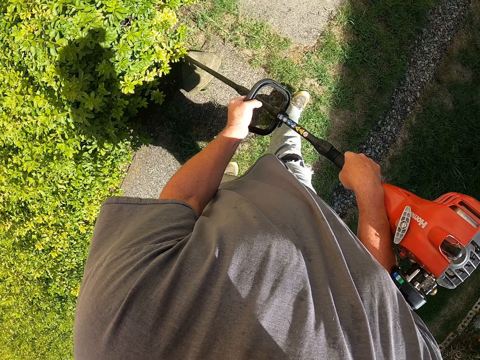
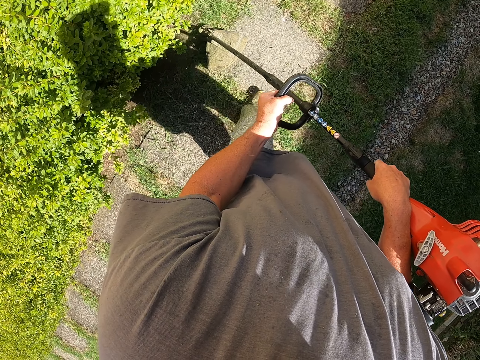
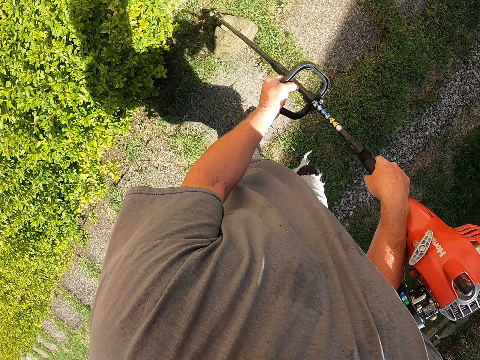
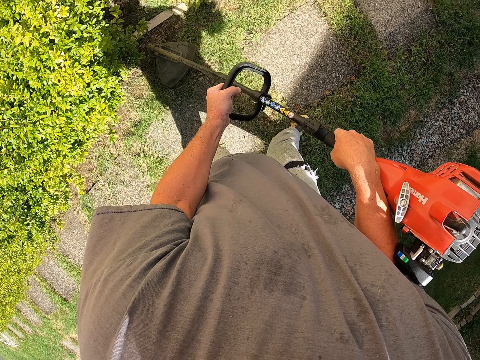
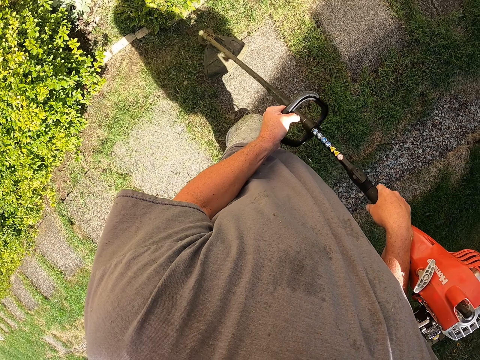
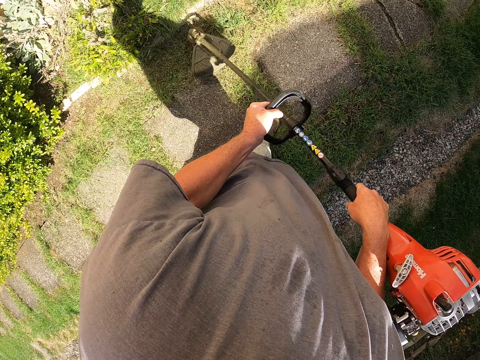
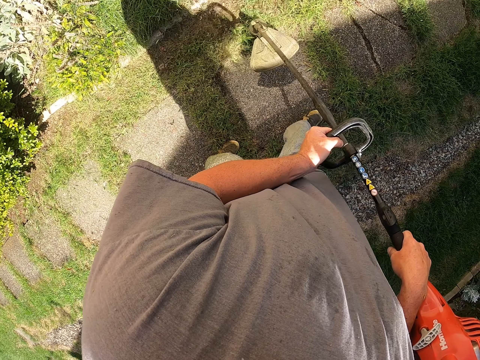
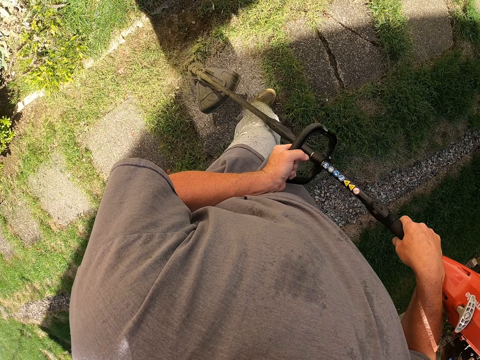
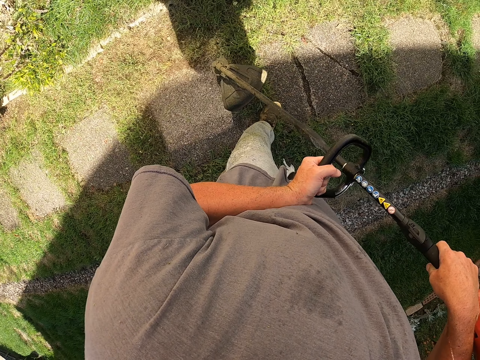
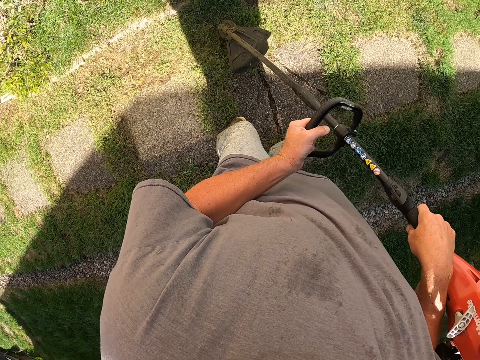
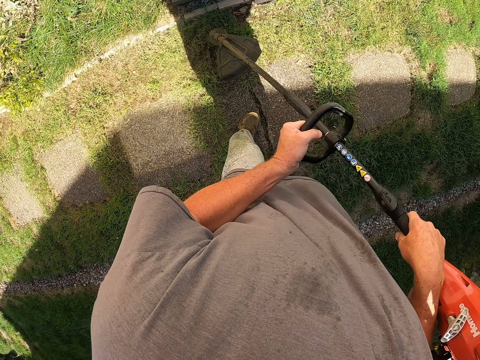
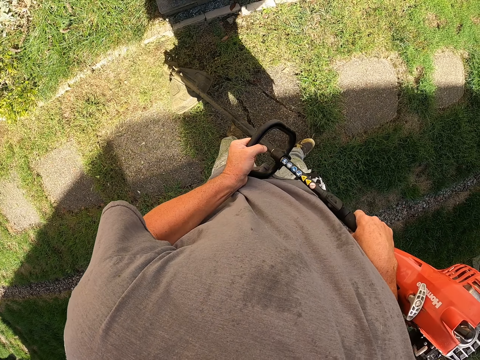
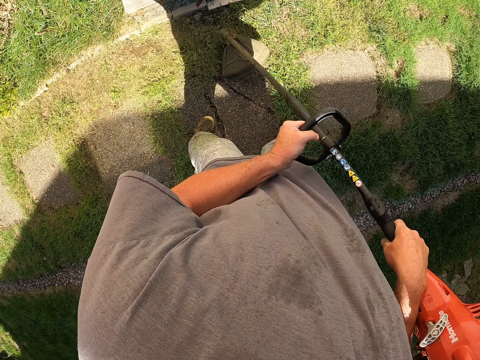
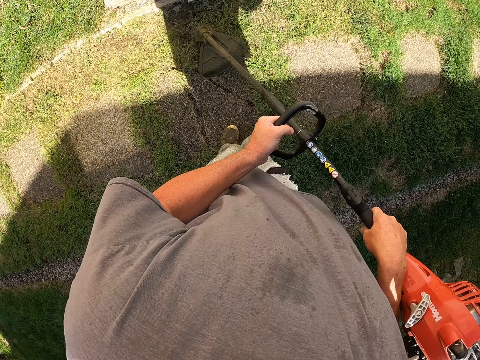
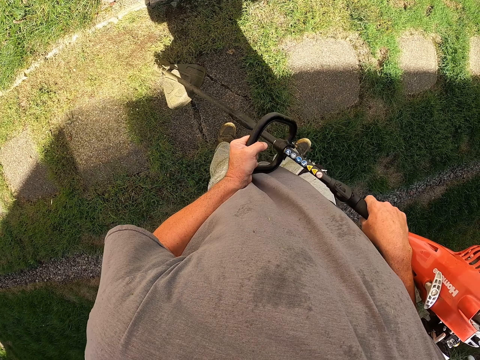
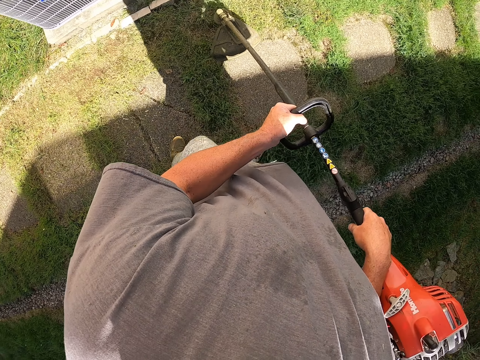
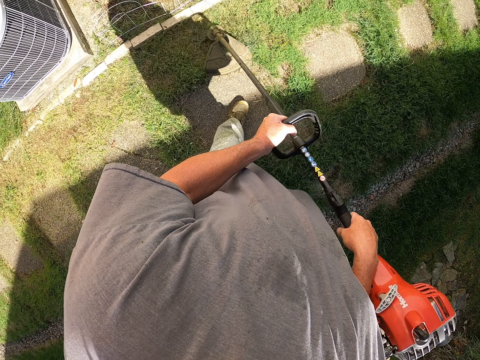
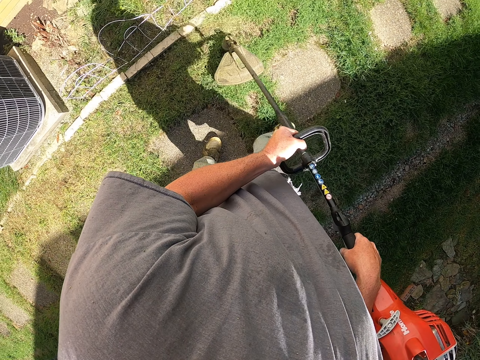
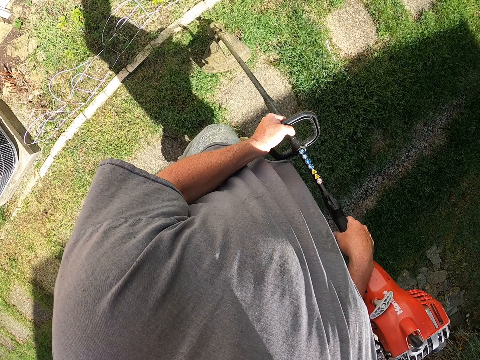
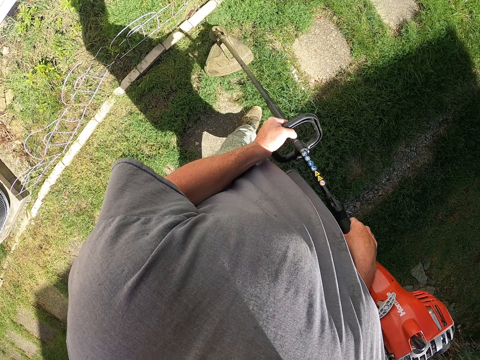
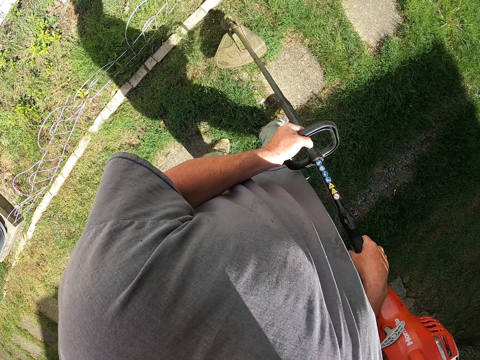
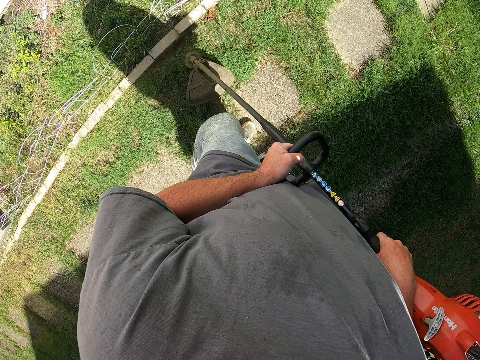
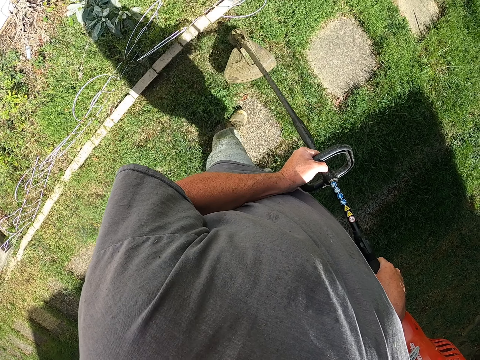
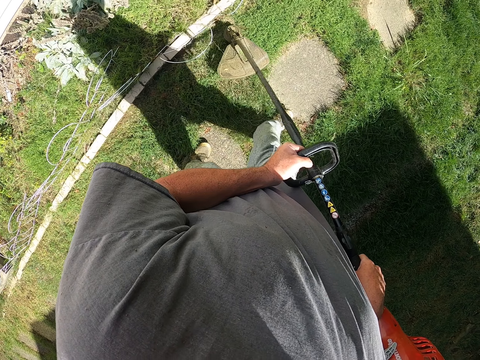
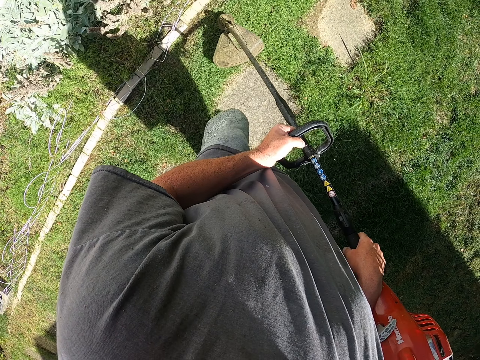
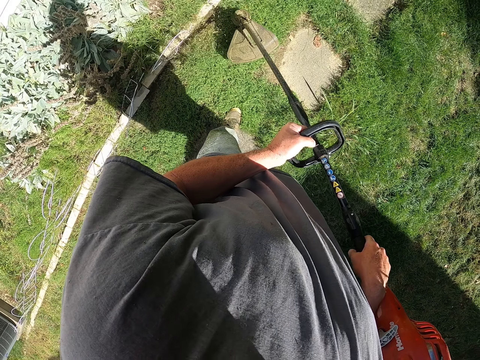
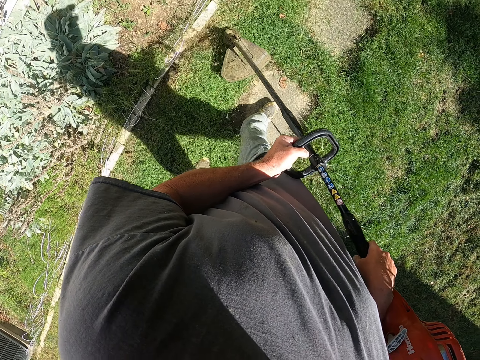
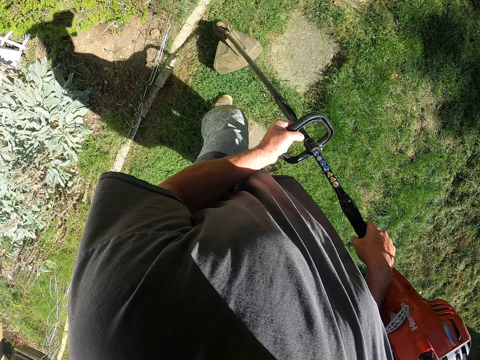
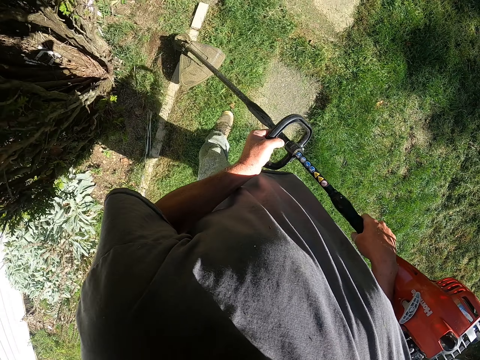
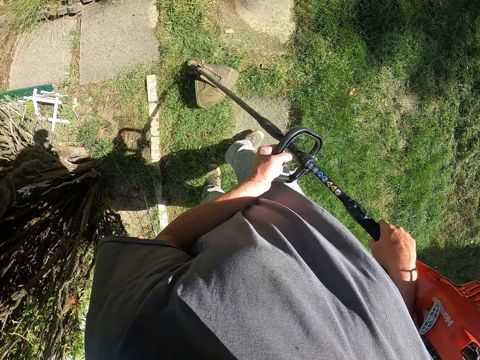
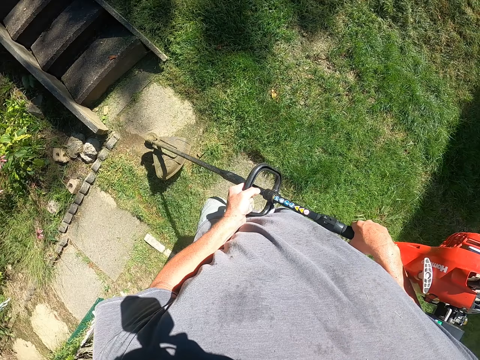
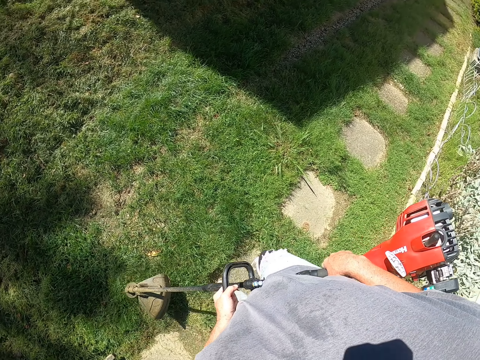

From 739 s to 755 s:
The camera wearer walks on the way. They cut grass with the grass cutting machine. They cut the grass with the cutter. They walk around the compound.

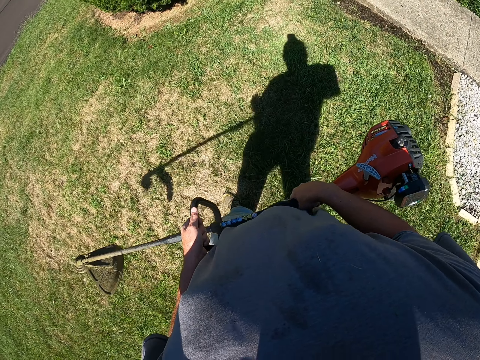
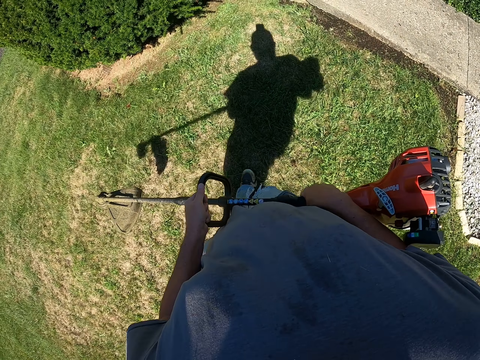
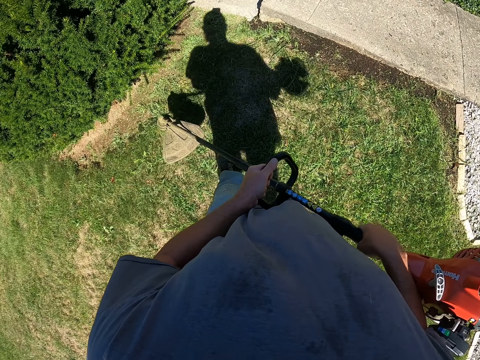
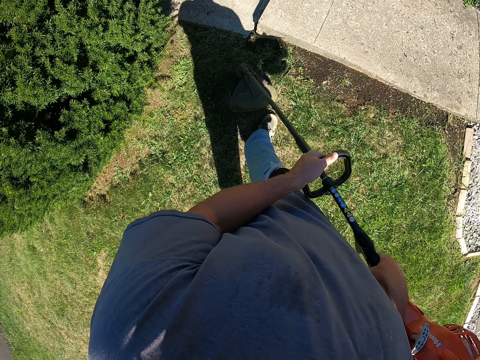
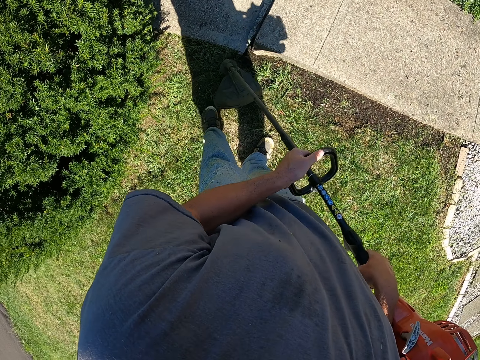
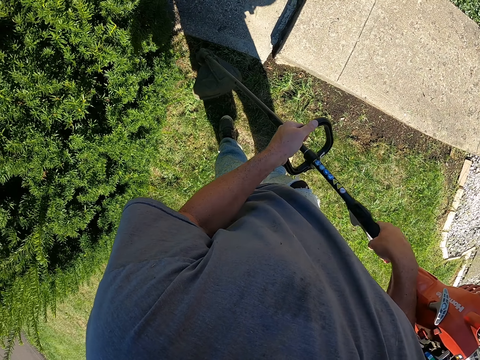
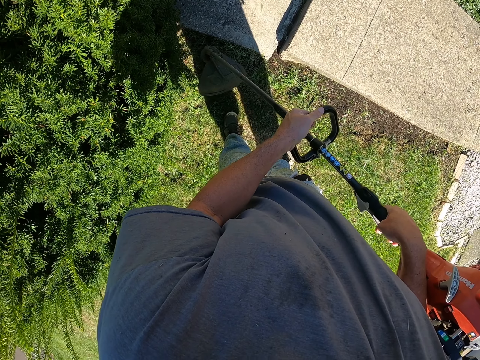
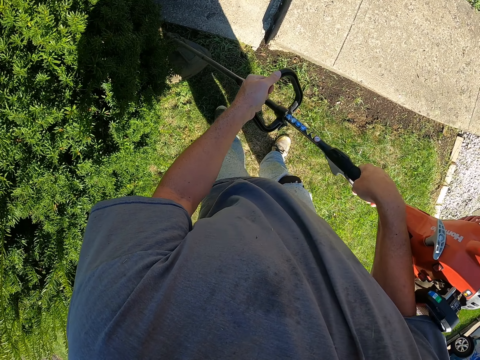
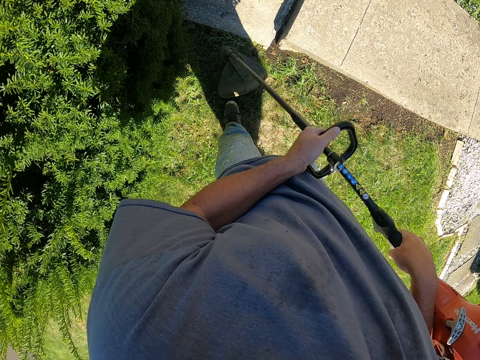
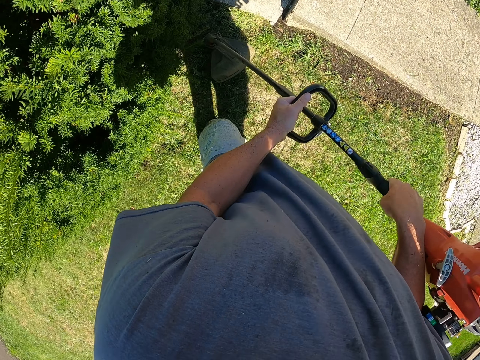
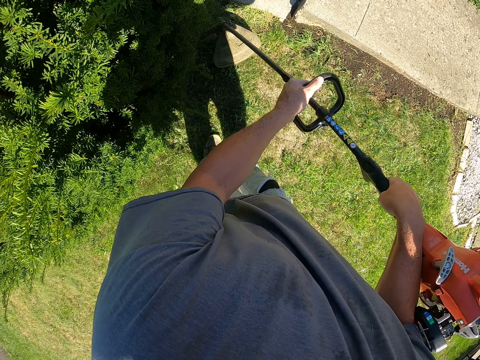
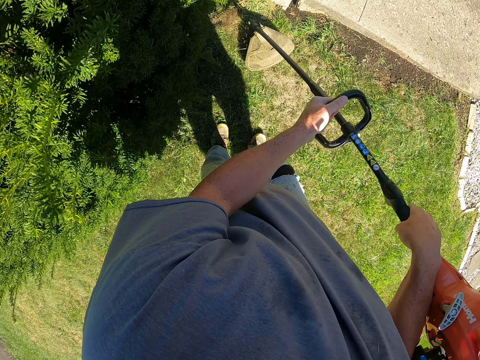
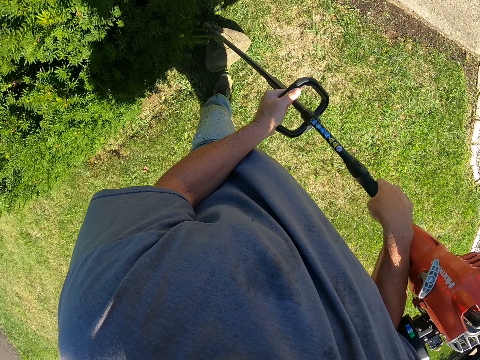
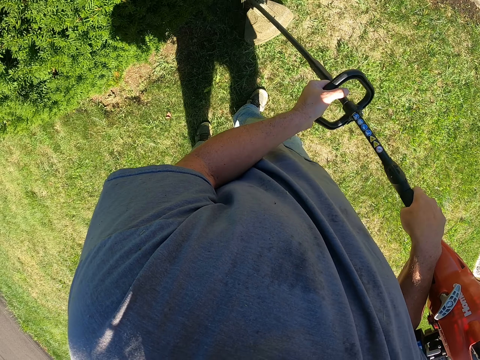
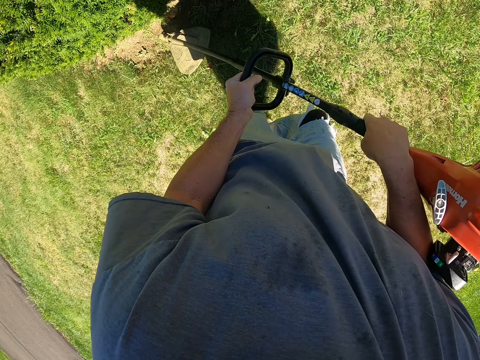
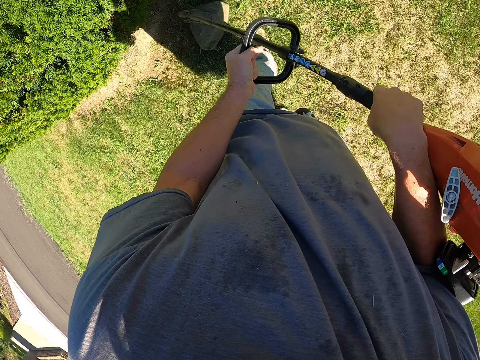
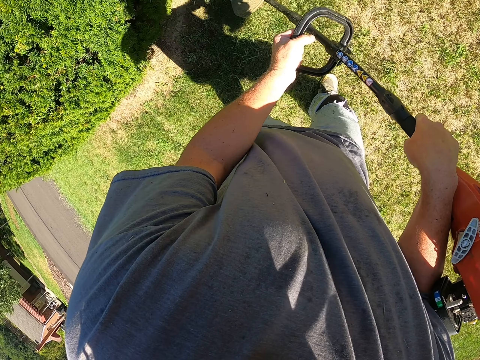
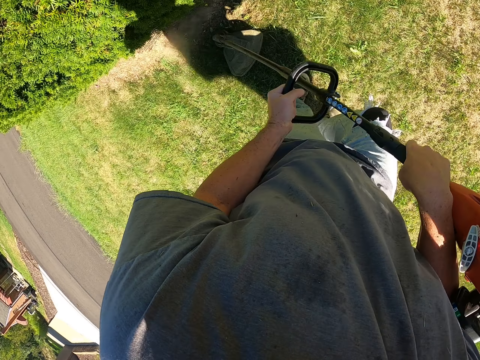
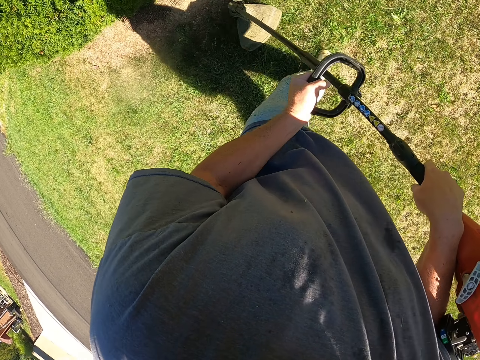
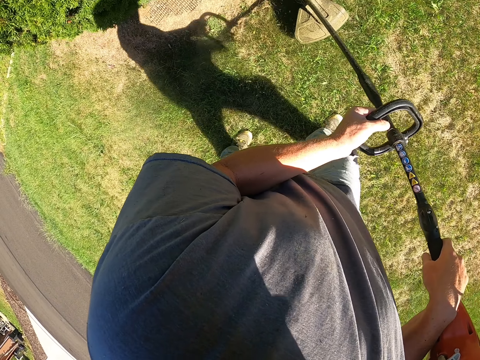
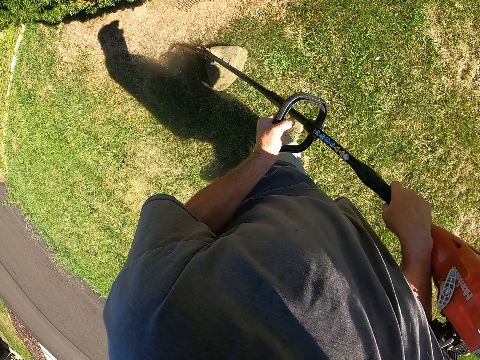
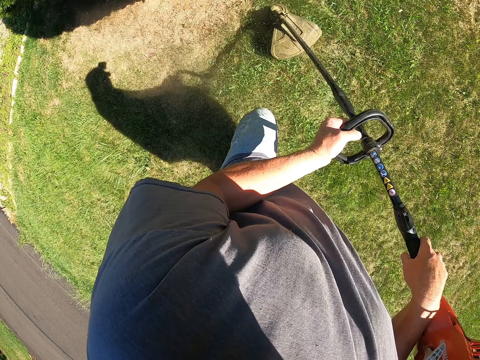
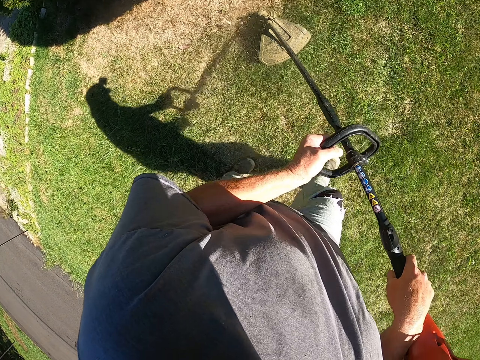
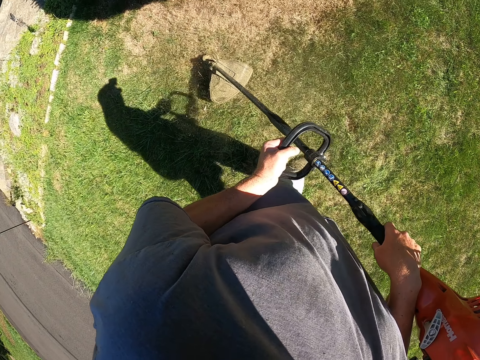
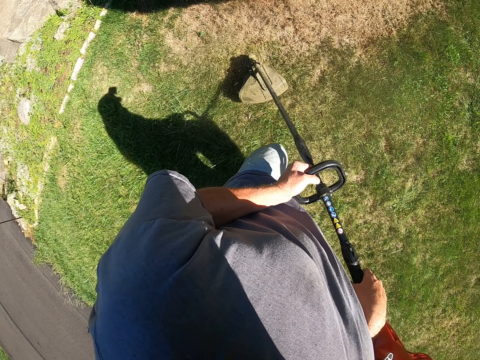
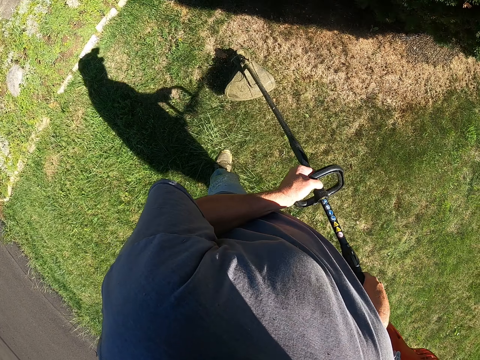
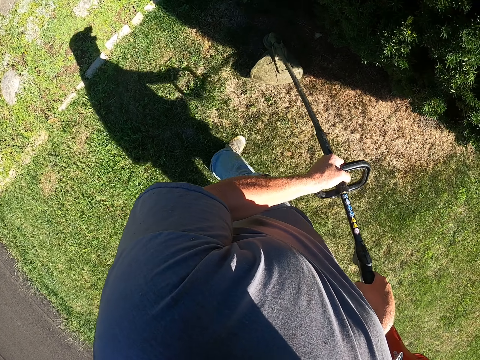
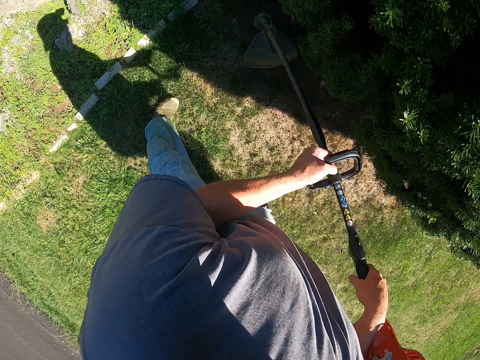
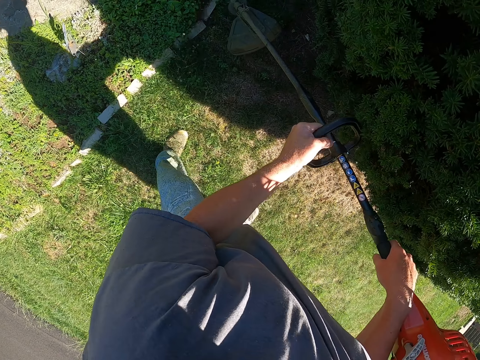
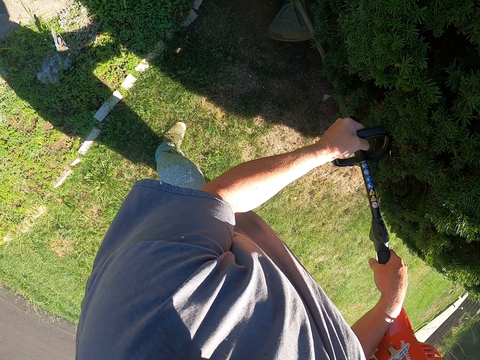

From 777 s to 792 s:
The camera wearer holds the grass cutter. They cut grass with the grass cutting machine.
